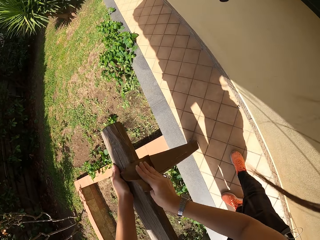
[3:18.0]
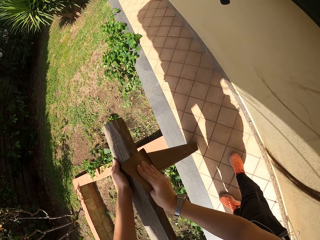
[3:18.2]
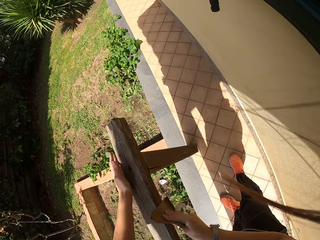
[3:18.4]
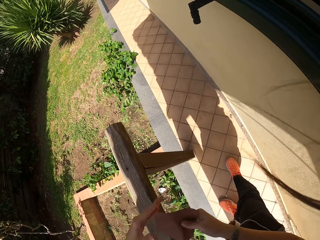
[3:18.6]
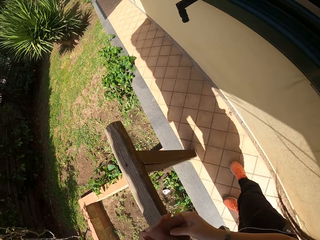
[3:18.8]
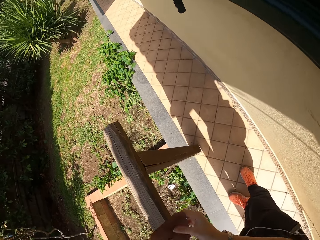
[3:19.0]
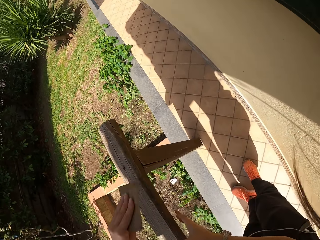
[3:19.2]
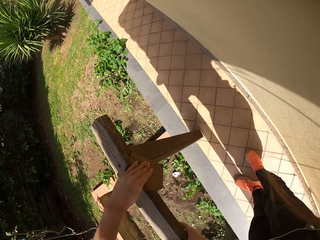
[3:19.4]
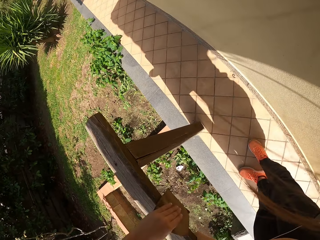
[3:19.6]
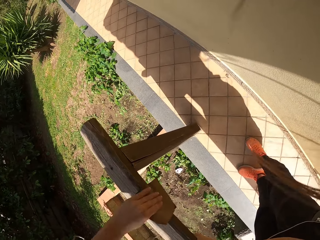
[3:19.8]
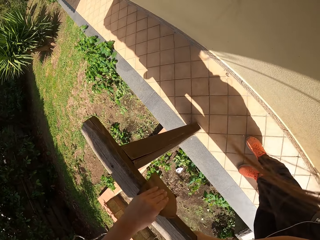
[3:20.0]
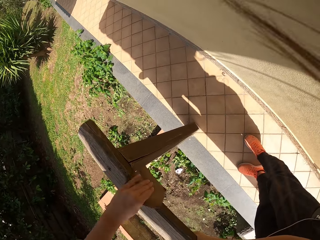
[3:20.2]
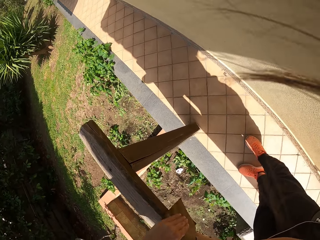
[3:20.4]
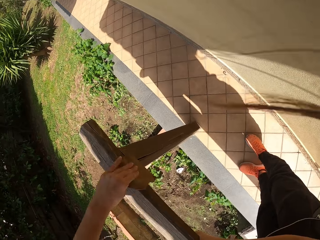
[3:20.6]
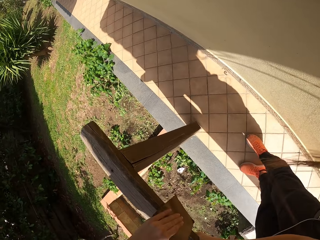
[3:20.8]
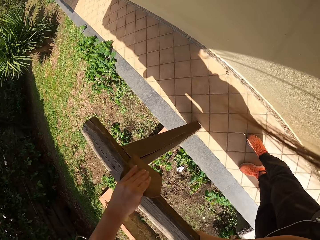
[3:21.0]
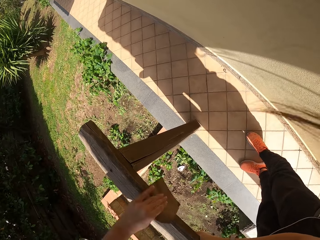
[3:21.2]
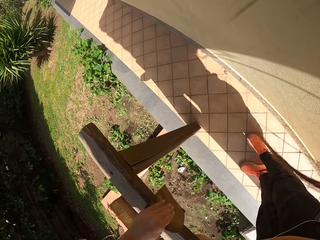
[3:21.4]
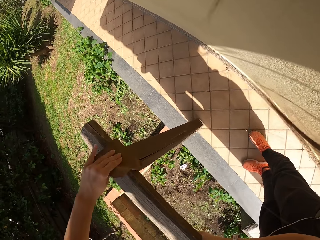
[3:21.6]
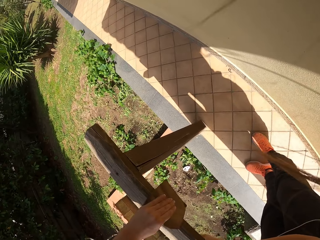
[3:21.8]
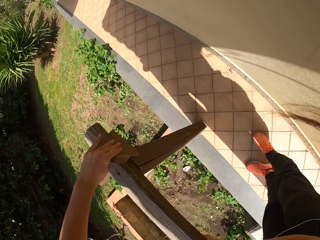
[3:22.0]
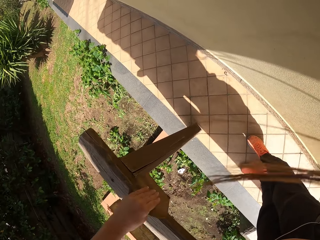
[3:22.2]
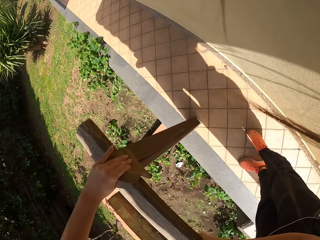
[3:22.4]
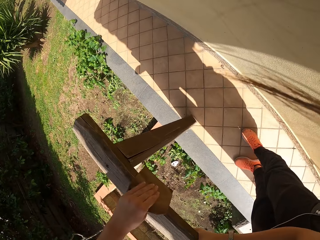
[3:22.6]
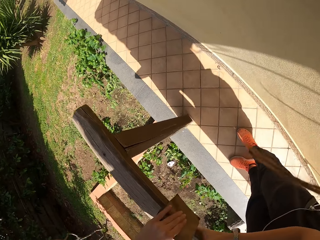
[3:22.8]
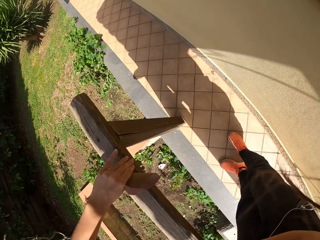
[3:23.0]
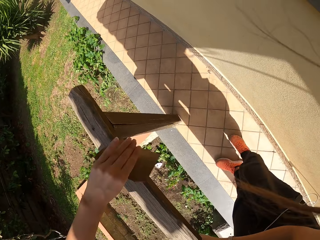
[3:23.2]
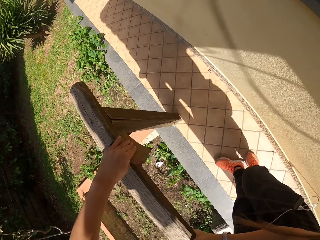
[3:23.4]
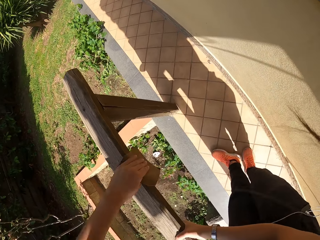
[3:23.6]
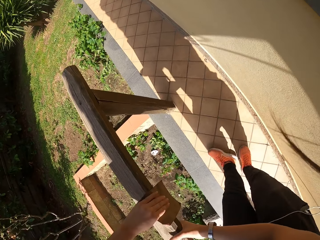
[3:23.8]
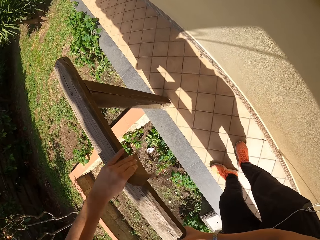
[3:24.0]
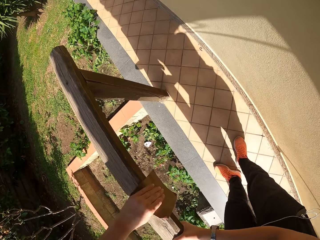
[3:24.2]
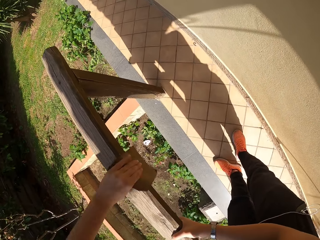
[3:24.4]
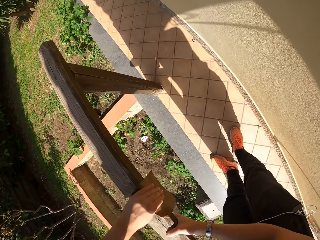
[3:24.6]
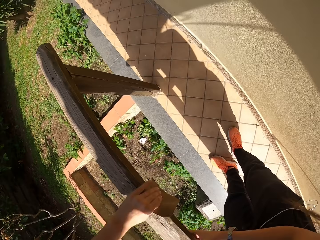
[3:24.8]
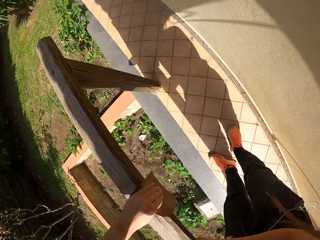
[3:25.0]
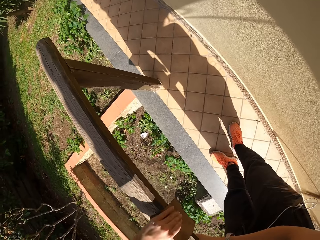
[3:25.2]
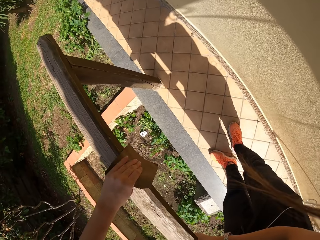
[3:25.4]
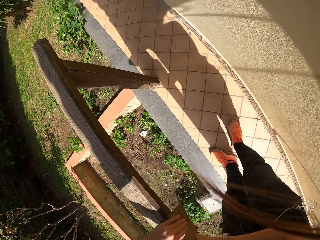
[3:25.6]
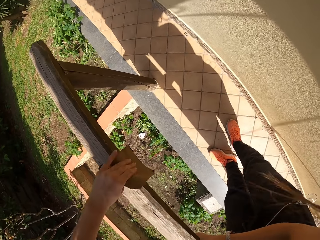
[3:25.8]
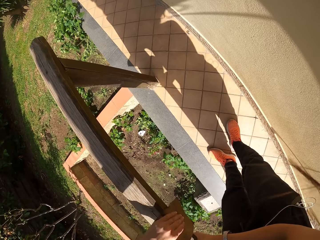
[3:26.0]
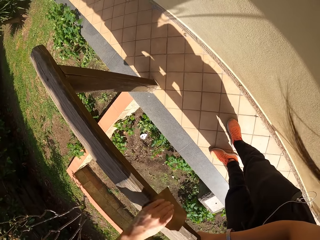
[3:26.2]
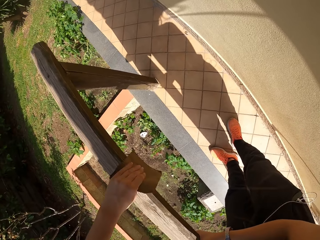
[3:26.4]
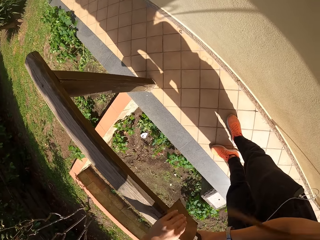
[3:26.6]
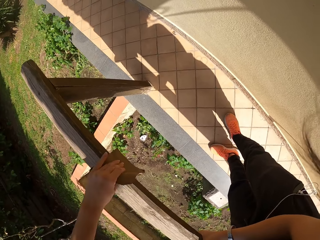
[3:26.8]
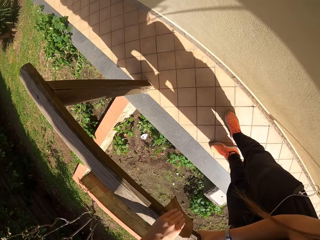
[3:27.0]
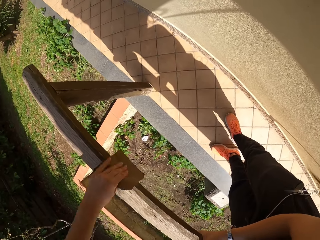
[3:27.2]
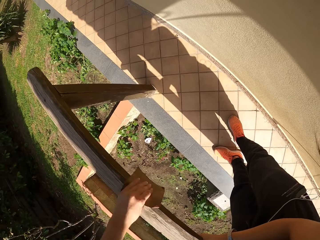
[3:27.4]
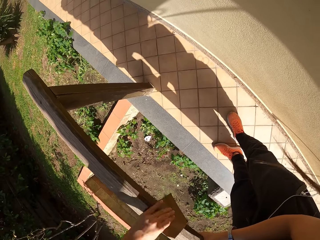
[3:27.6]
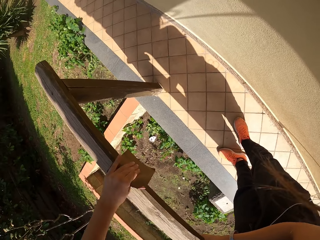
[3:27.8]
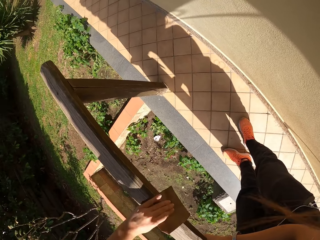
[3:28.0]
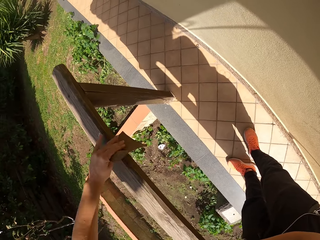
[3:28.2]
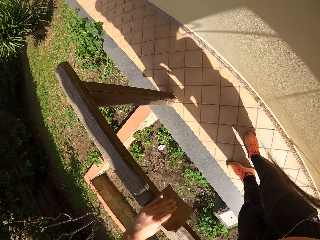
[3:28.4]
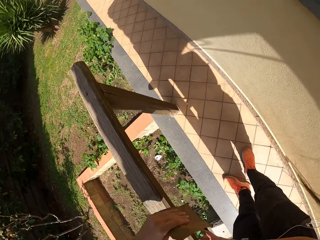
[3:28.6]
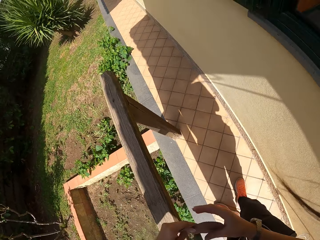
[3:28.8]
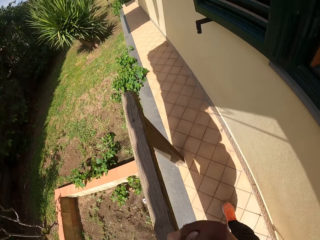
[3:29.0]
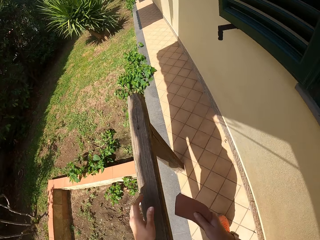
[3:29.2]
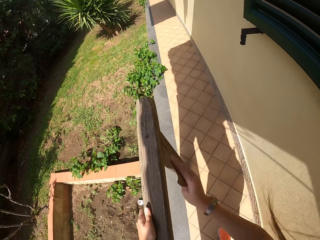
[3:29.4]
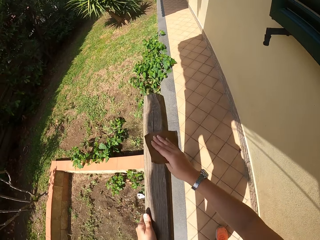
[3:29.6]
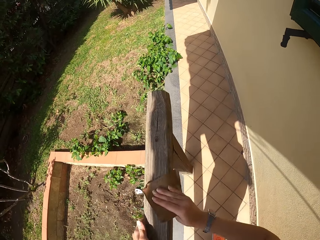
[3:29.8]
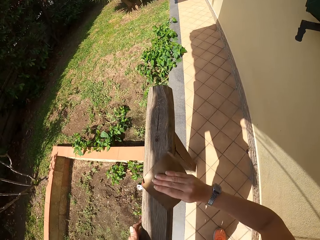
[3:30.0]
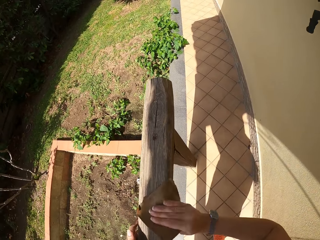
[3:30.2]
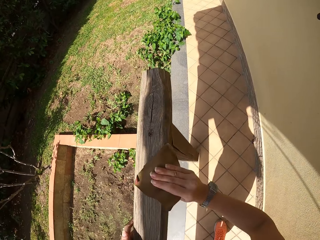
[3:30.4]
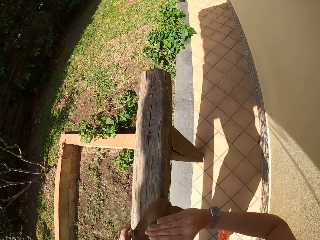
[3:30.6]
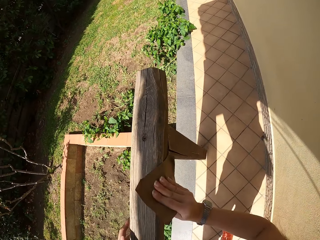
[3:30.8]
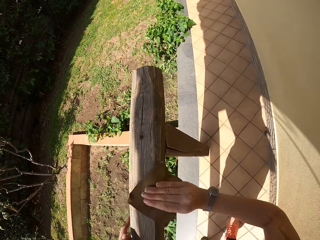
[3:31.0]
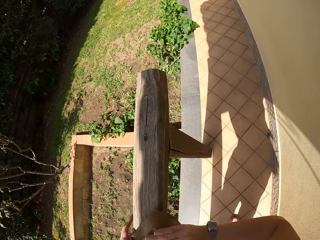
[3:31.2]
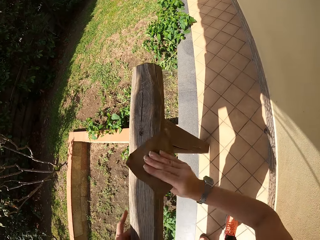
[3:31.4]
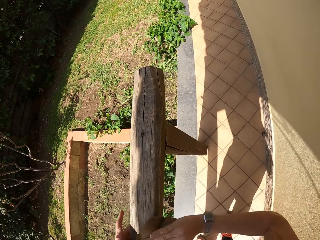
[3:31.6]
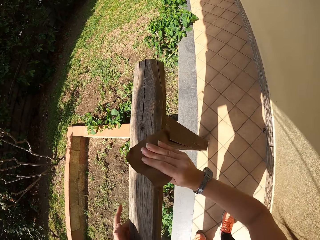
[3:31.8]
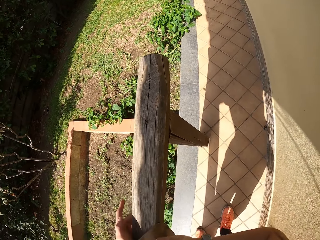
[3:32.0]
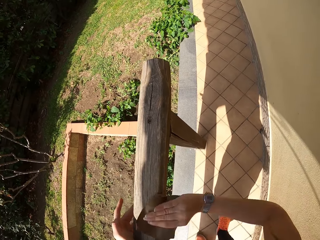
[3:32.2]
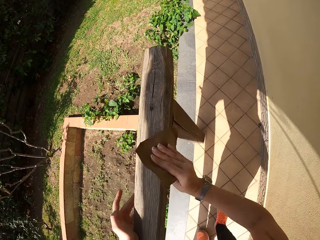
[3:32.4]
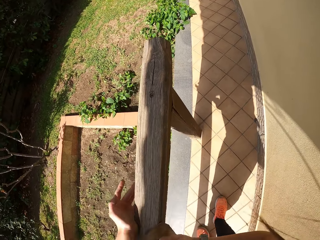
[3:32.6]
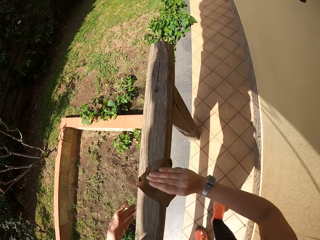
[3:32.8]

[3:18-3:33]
The camera wearer stops scrubbing the frame of wood. He passes the sandpaper from his right hand to his left hand. He continues sandpapering around the wood frame. He stops scrubbing the frame of wood. He passes the sandpaper from his left hand to his right hand. He continues sandpapering around the wood frame.

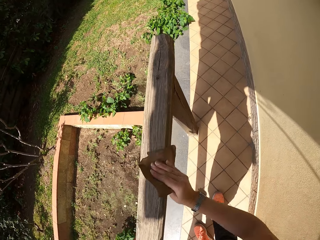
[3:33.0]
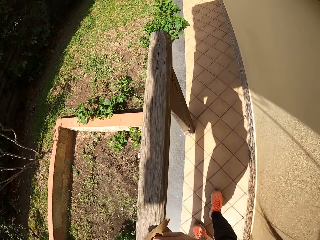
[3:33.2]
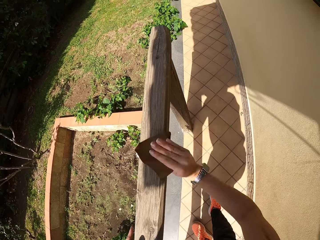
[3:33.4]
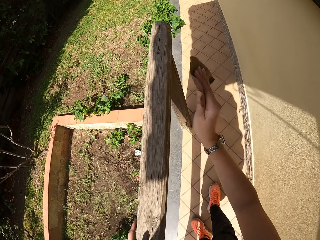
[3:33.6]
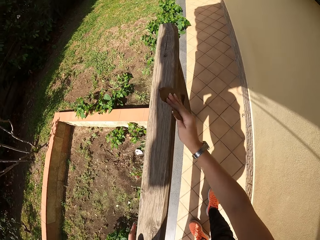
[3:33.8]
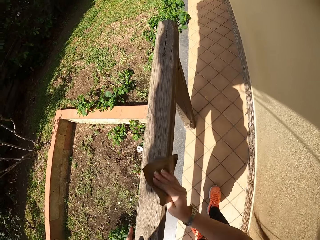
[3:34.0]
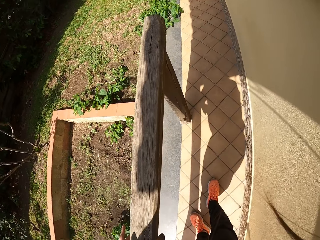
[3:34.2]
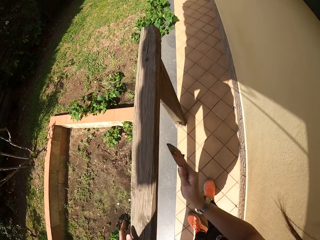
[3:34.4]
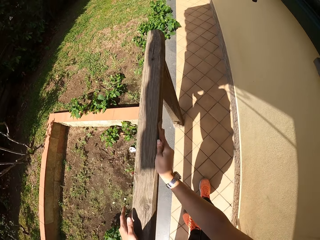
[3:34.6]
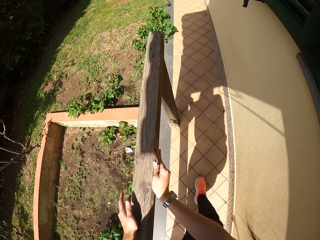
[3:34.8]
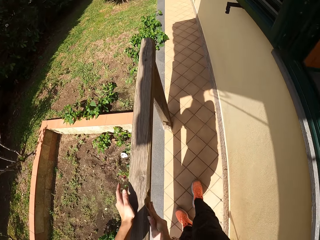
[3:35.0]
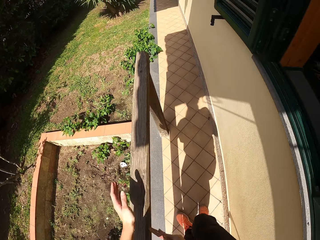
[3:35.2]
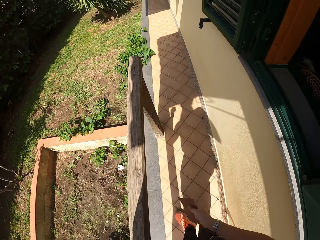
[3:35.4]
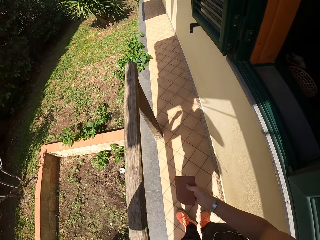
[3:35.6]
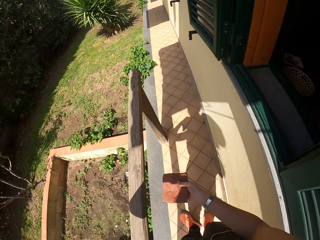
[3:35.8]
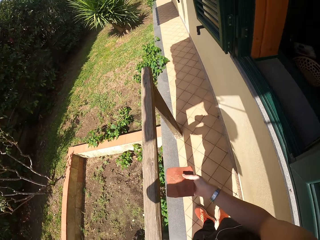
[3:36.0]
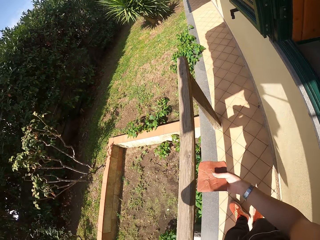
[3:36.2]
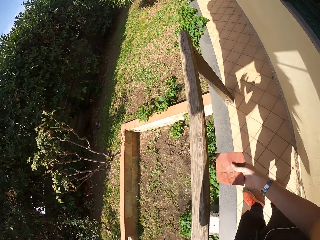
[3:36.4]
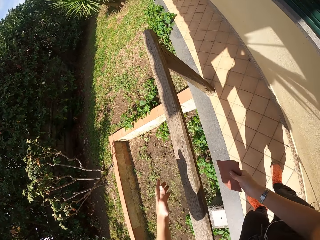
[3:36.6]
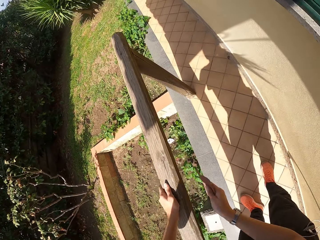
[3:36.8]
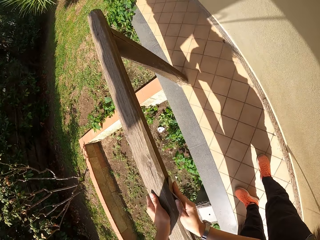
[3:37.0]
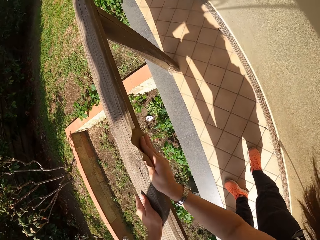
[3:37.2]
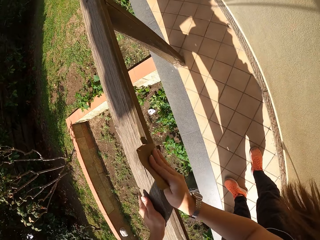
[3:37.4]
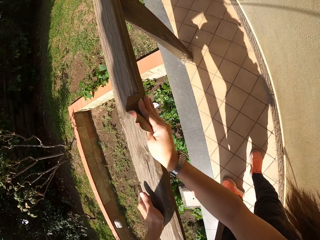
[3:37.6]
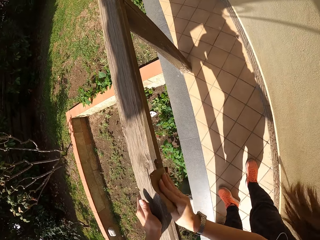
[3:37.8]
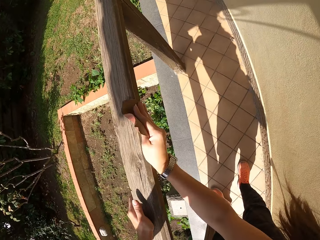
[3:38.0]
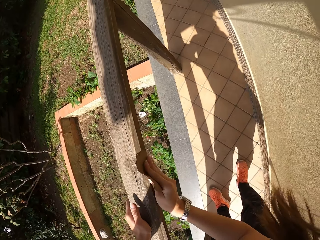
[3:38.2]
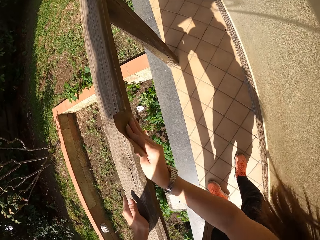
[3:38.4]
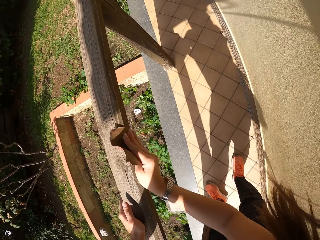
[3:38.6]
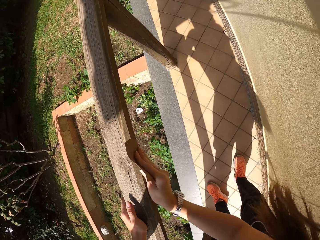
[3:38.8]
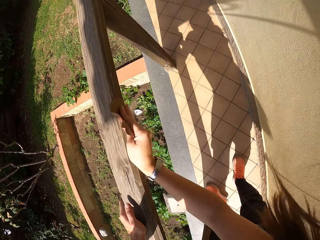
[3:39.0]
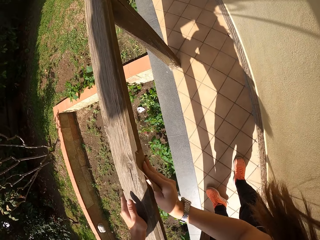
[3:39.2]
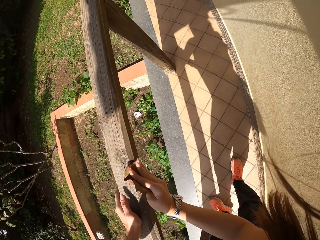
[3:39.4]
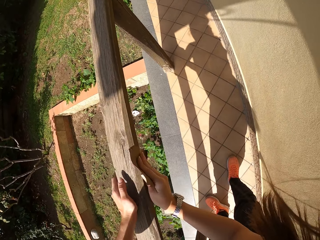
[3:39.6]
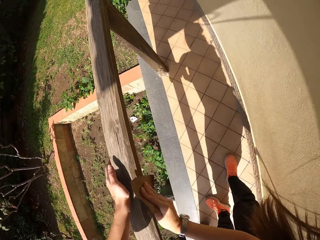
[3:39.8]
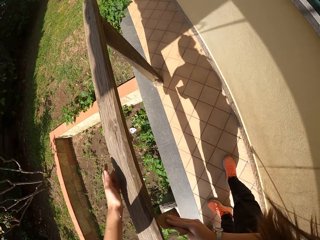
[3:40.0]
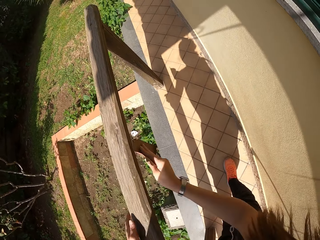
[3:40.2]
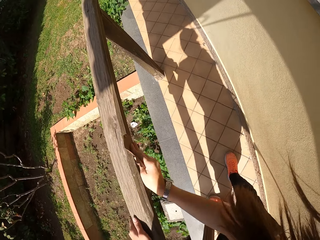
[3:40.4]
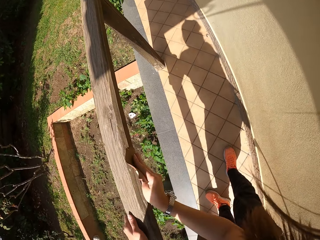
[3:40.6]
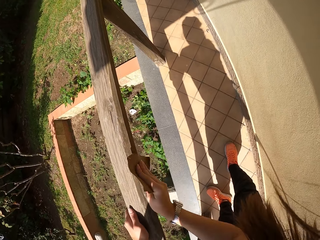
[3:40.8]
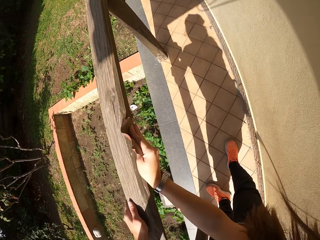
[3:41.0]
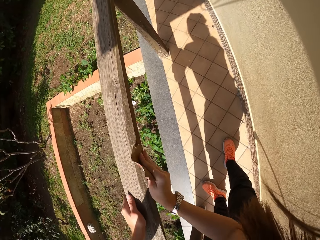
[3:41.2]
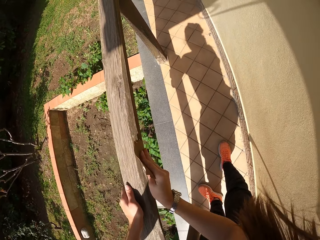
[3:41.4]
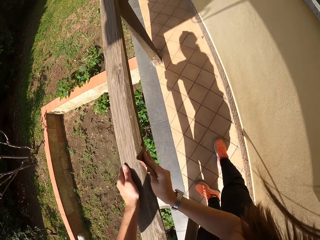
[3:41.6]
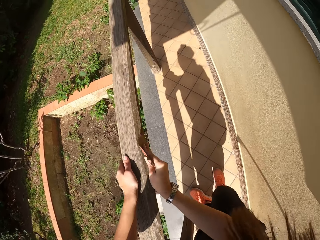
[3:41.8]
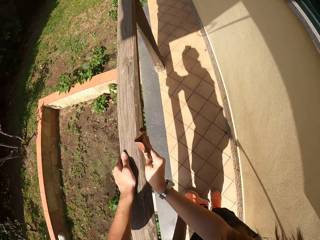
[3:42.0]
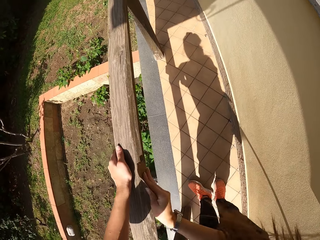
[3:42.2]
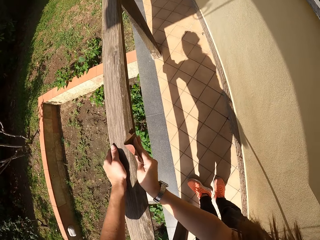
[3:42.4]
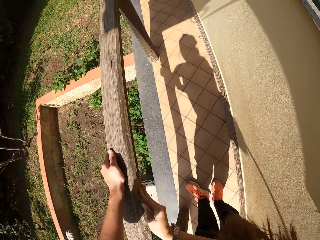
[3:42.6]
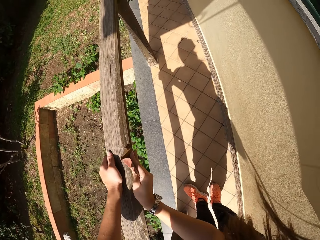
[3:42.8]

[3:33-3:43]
The camera wearer stops scrubbing the frame of wood. He touches his face with his left hand. He continues sandpapering around the wood frame.
